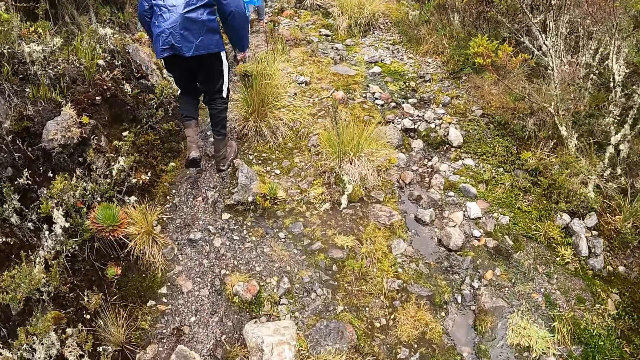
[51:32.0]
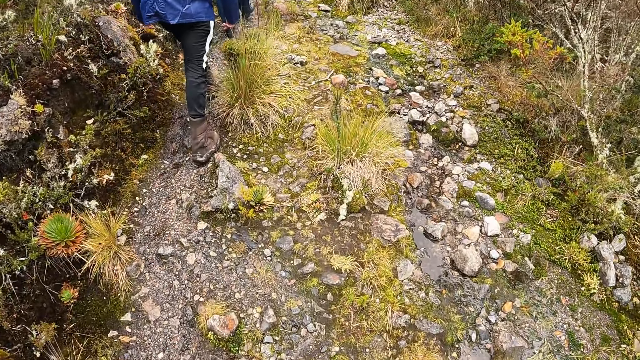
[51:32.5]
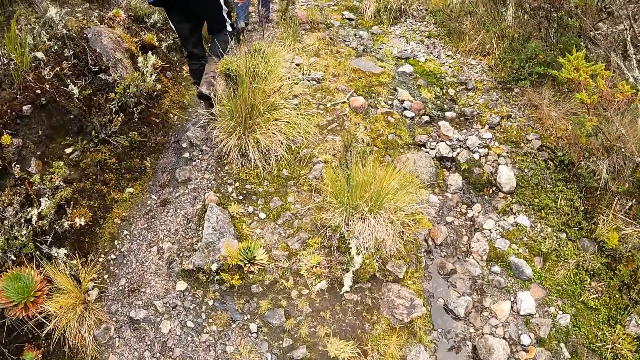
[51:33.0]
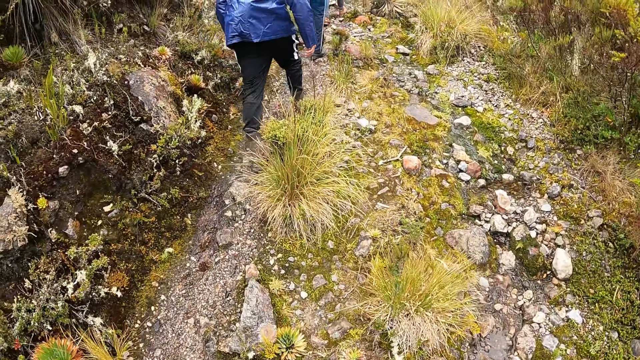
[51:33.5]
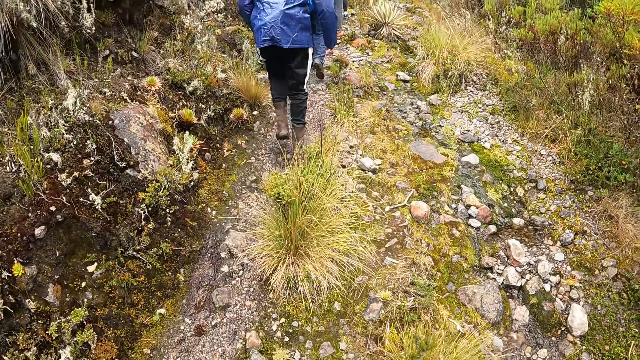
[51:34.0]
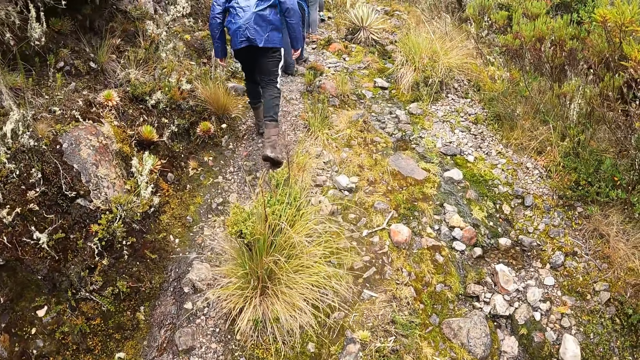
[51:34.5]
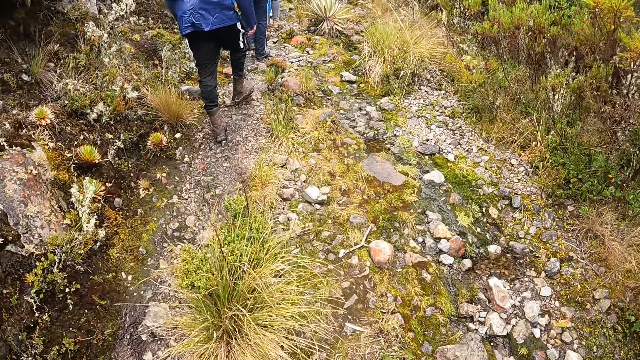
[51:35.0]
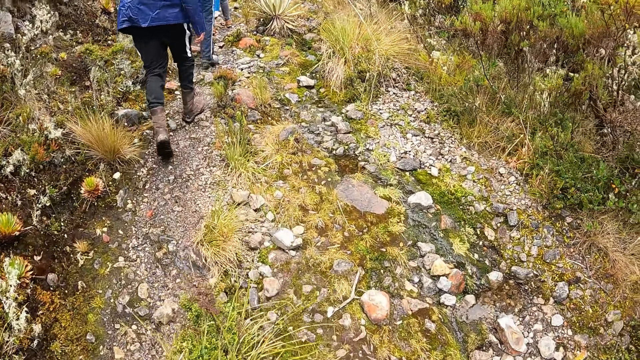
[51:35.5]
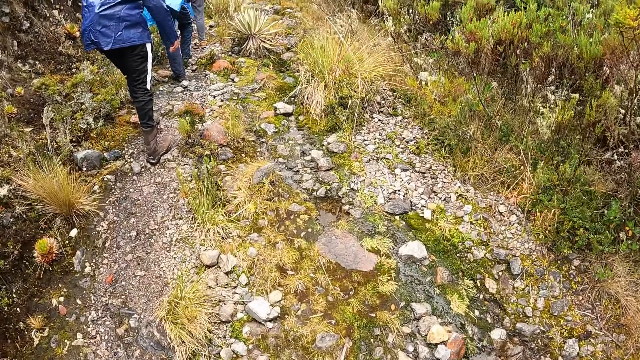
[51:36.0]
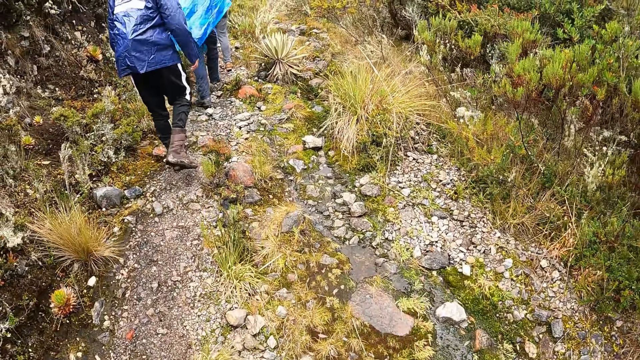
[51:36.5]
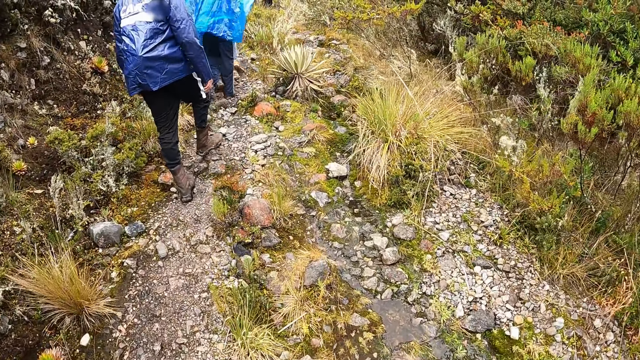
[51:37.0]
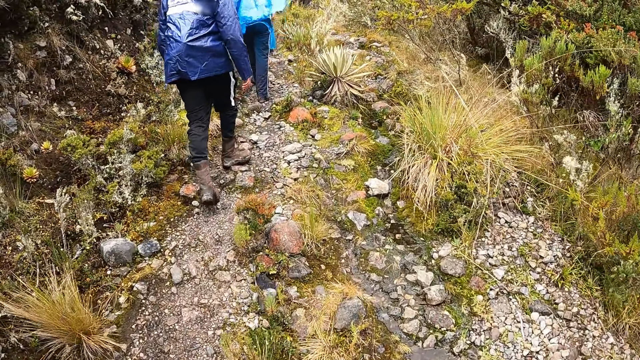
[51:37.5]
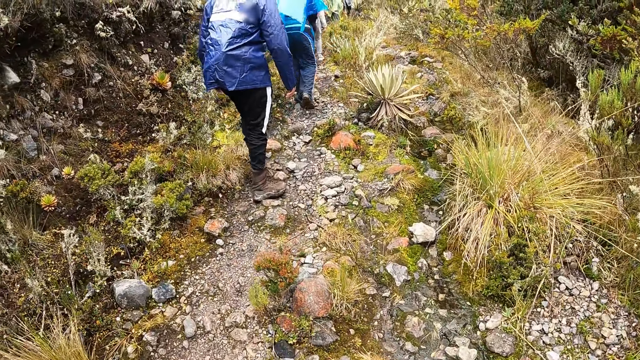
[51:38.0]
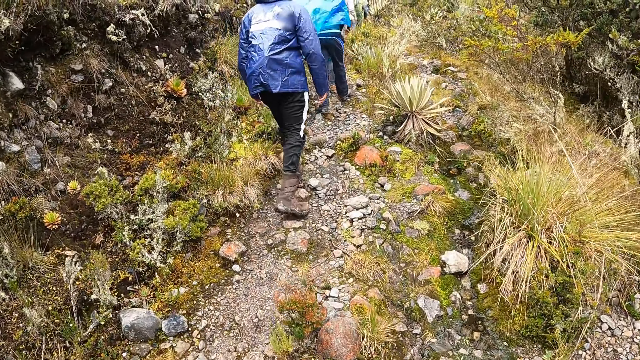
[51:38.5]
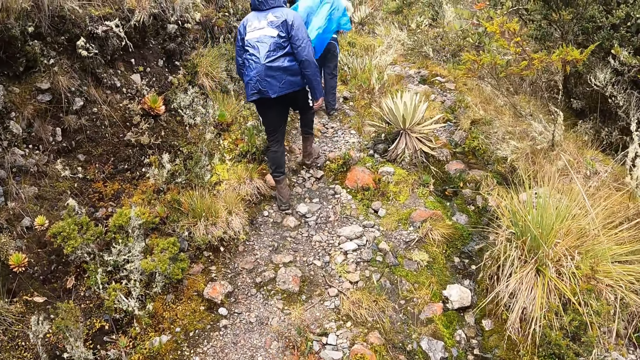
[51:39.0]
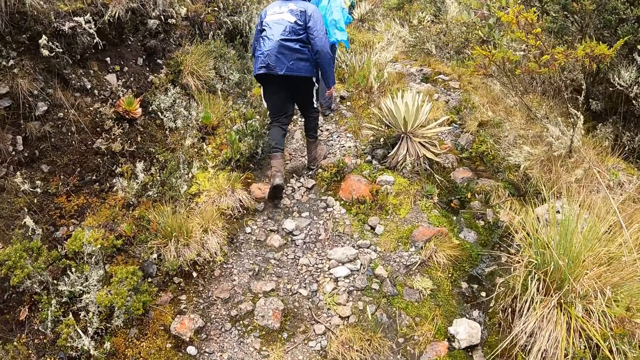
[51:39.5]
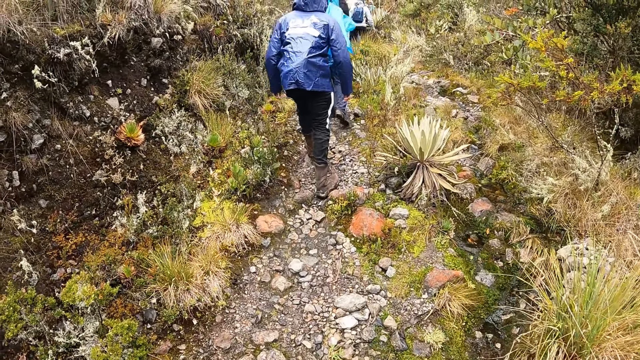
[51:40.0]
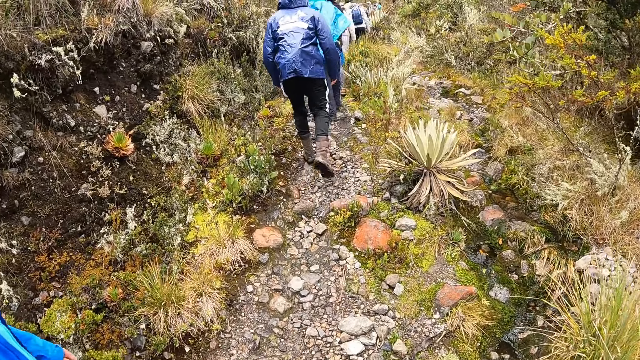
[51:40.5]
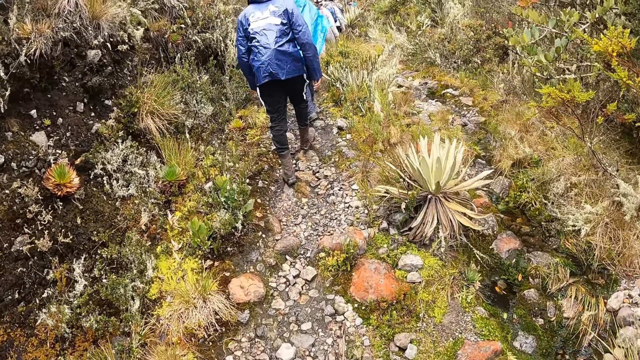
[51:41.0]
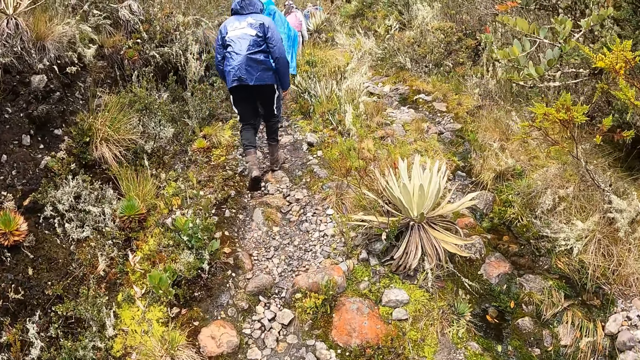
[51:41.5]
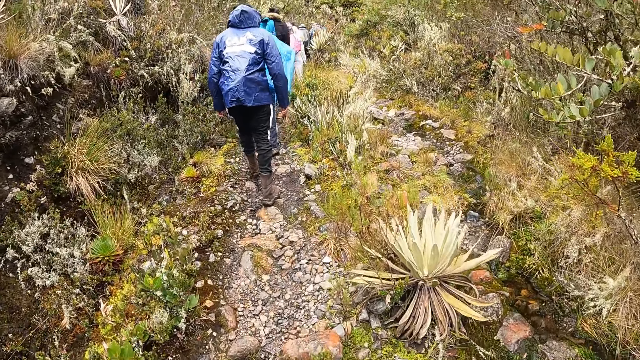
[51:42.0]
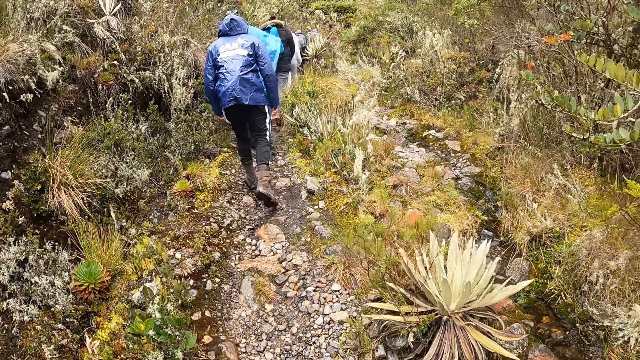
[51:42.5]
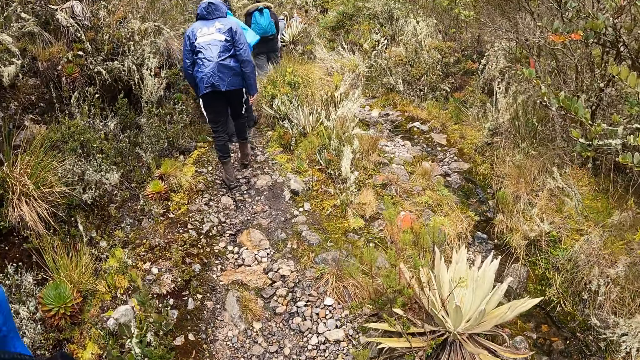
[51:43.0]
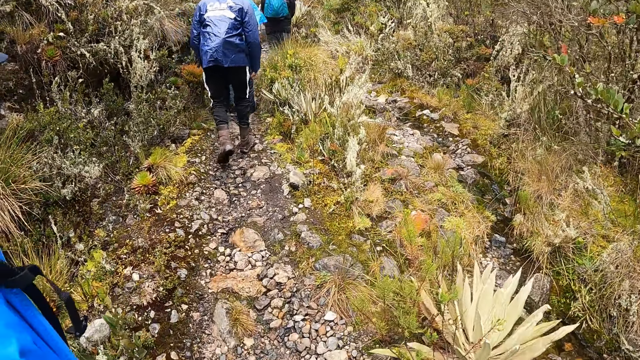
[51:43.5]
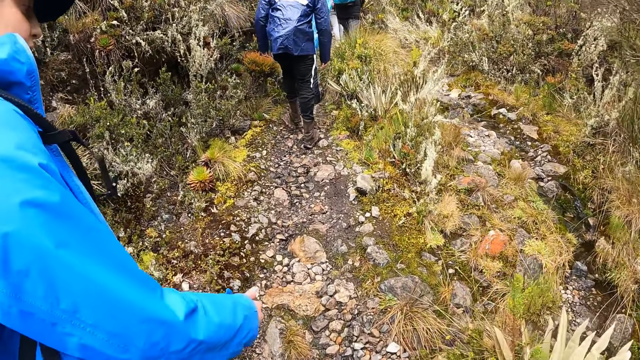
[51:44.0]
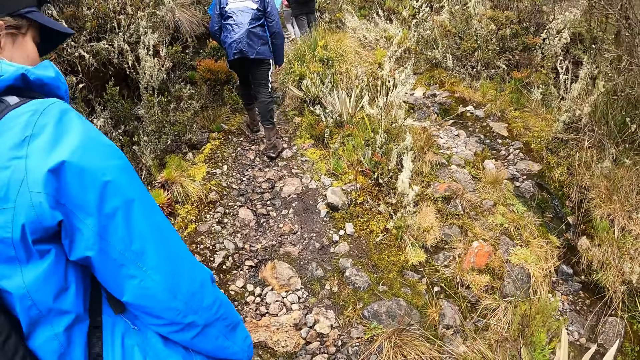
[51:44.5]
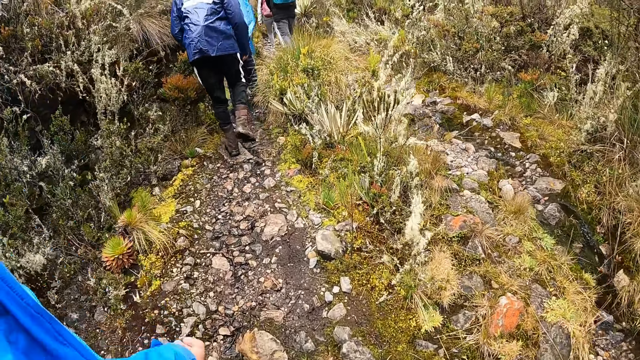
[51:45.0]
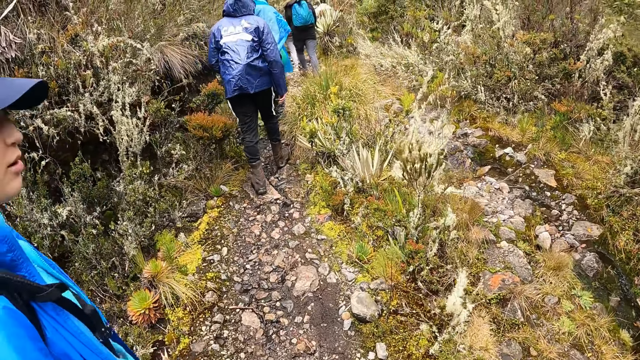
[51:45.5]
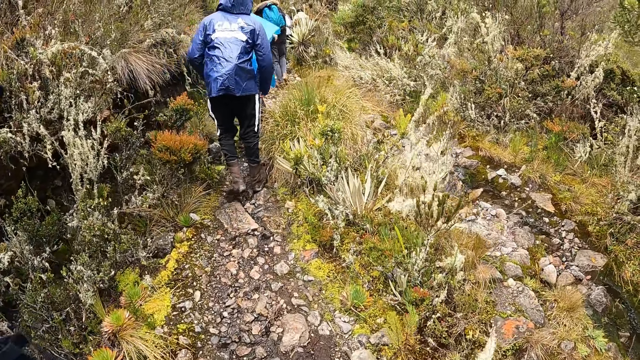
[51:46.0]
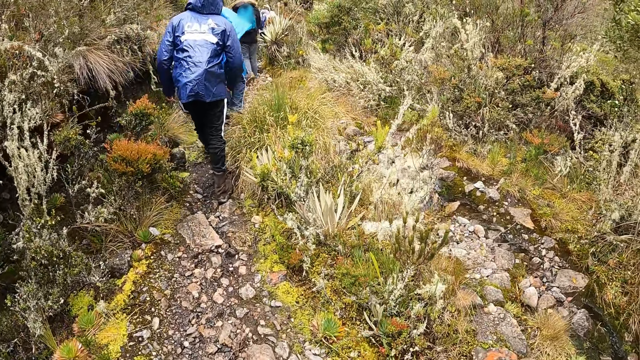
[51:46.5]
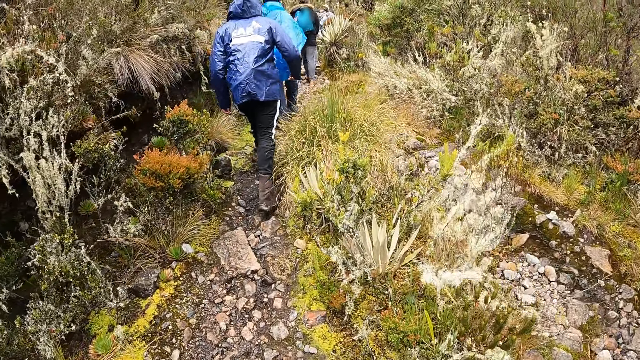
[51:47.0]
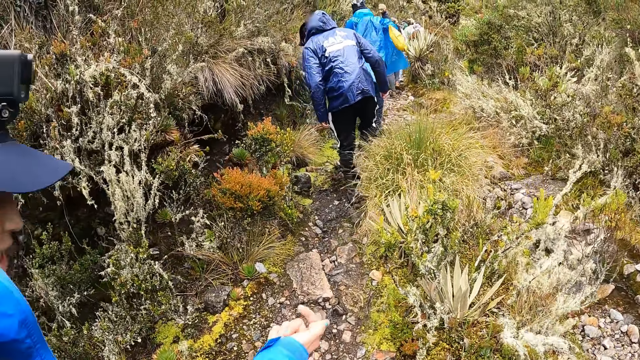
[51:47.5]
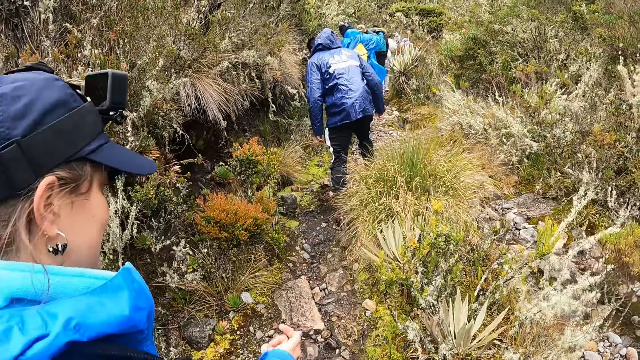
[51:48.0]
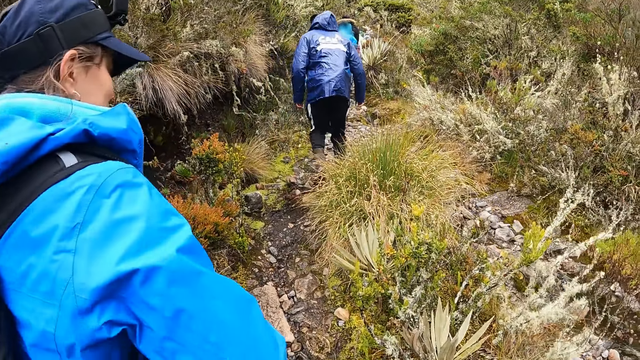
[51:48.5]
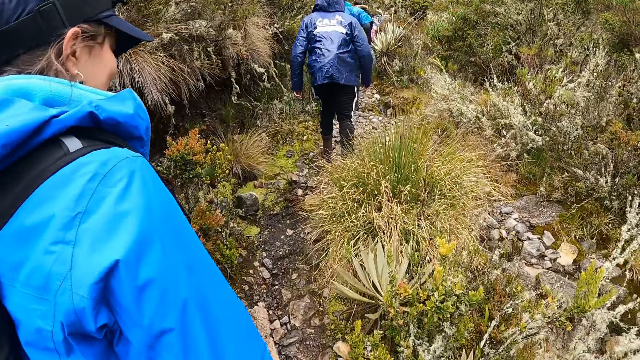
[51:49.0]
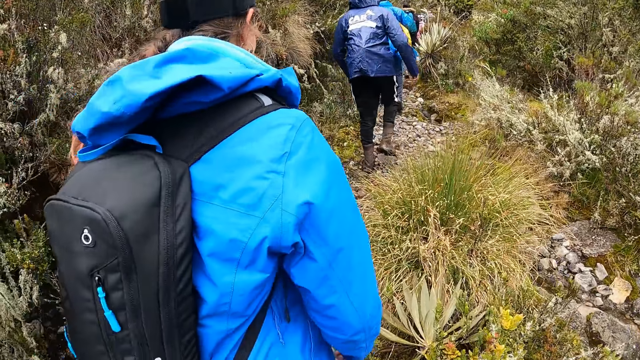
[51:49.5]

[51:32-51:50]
A woman walks ahead of the camera wearer.

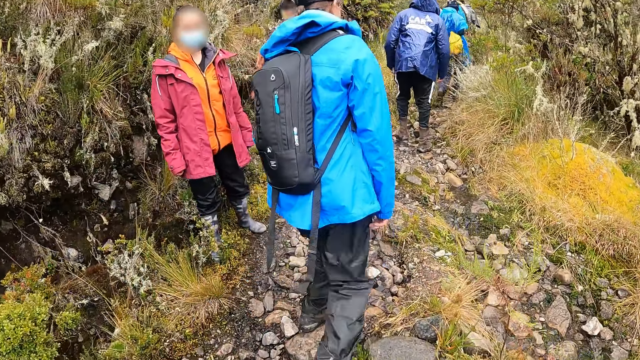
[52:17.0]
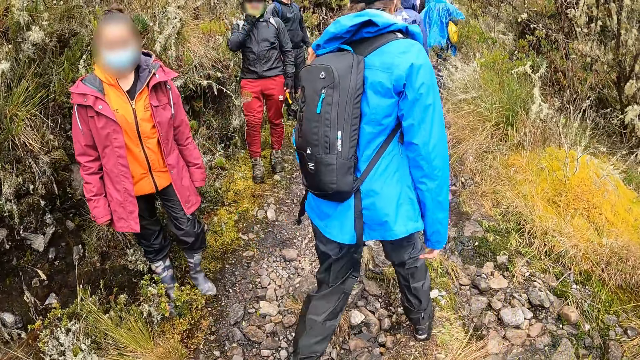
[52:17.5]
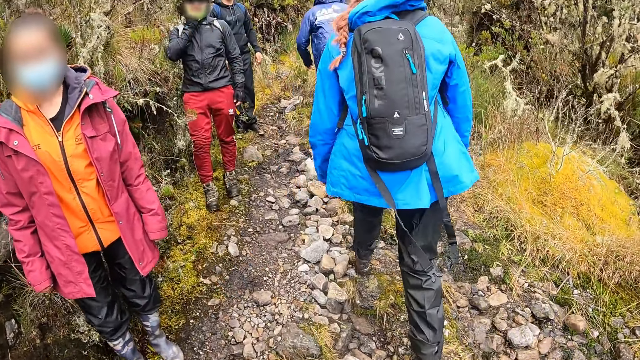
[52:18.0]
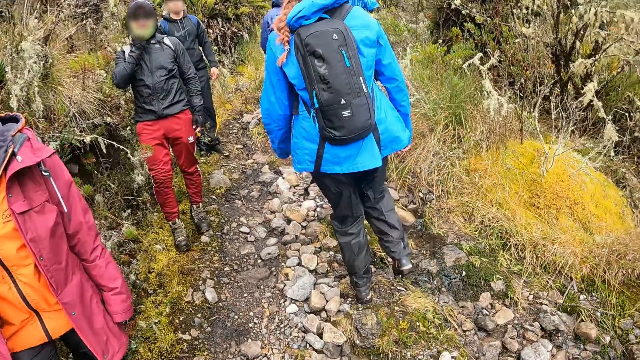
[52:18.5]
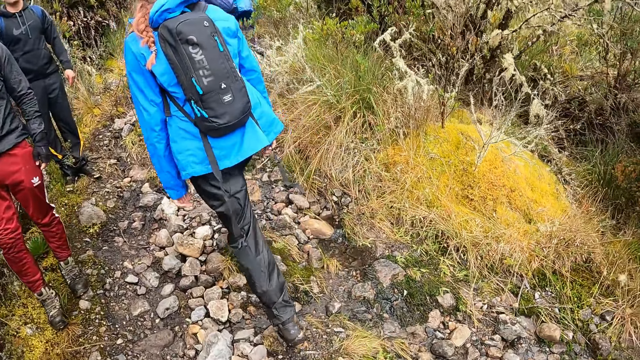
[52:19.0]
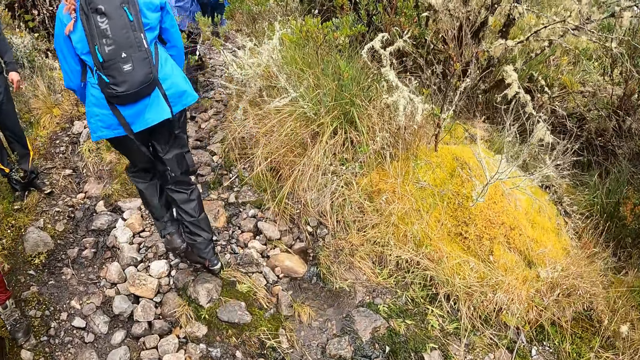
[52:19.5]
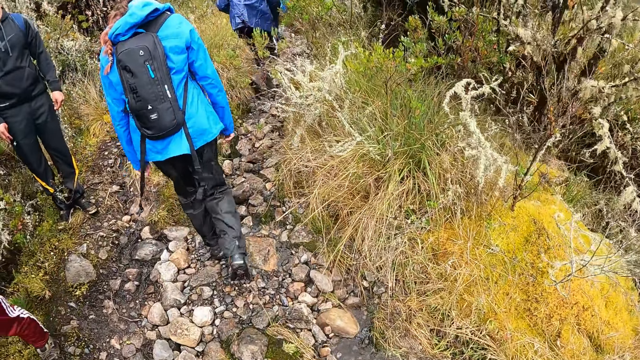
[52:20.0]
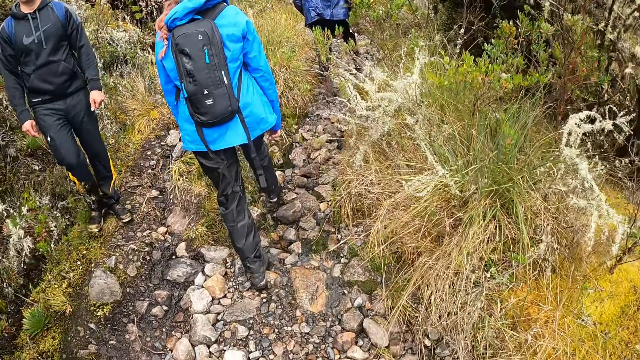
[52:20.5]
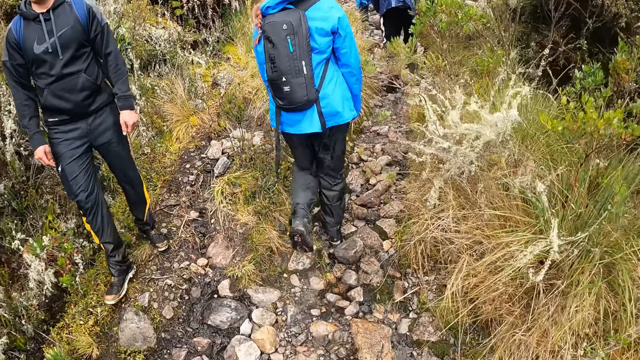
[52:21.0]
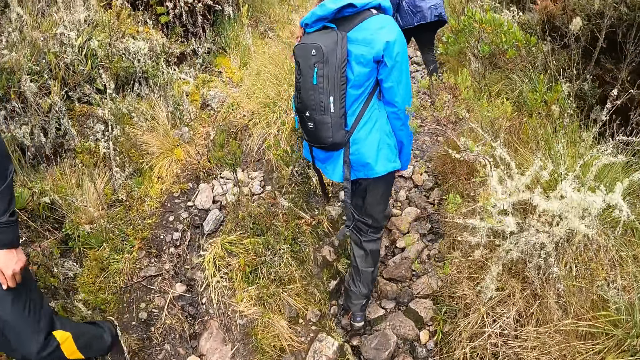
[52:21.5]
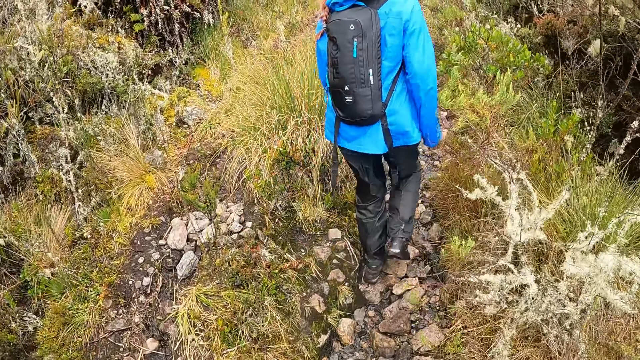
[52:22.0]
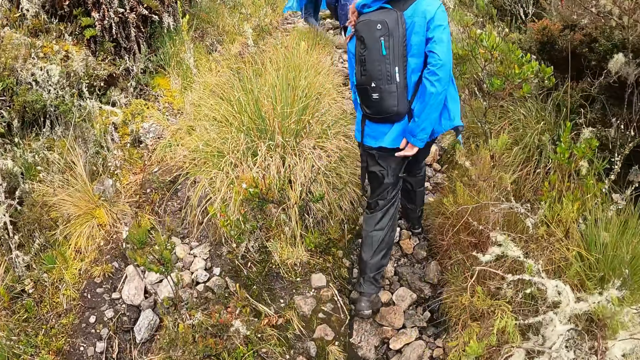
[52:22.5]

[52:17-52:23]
A woman, a man and another man walk past the camera wearer. The camera wearer walks.
